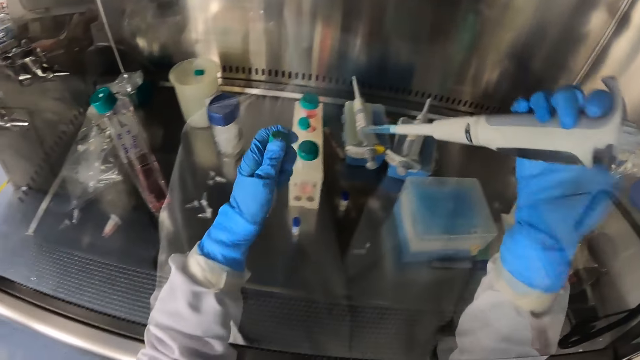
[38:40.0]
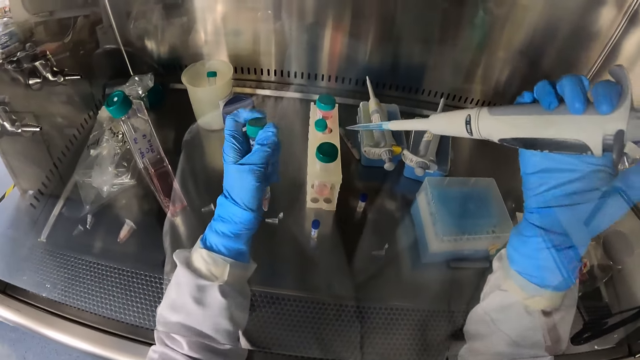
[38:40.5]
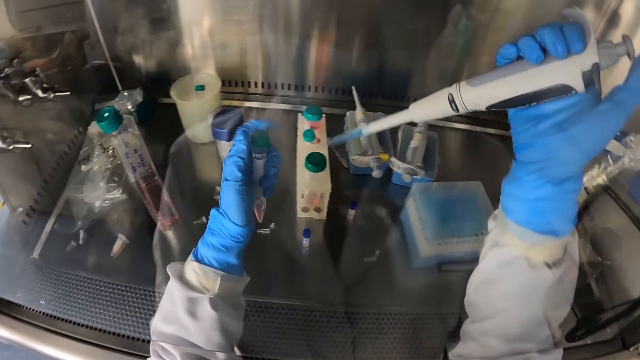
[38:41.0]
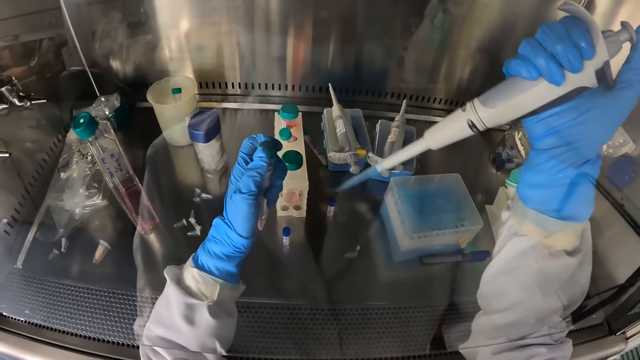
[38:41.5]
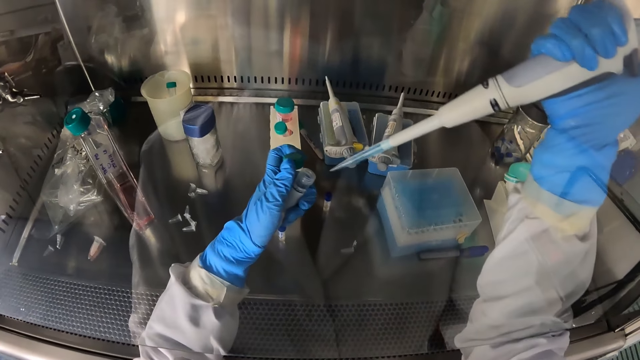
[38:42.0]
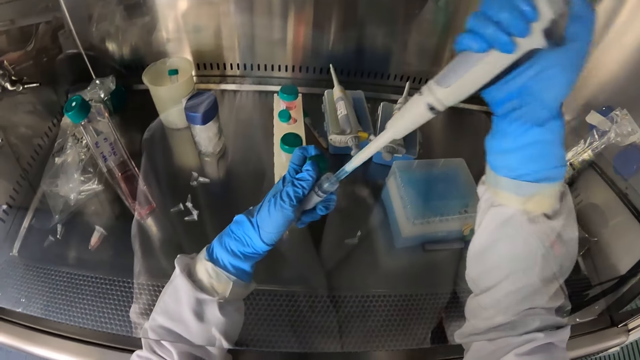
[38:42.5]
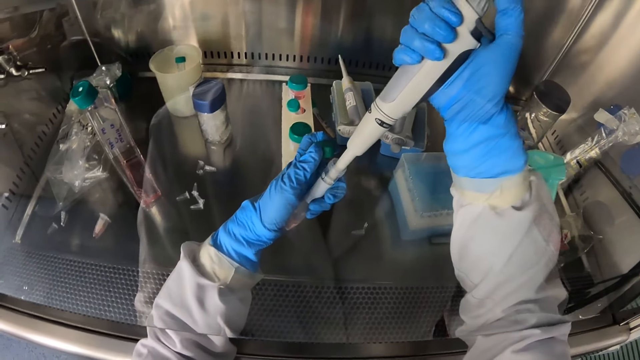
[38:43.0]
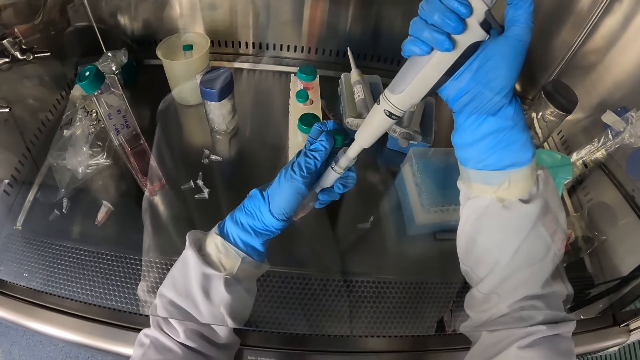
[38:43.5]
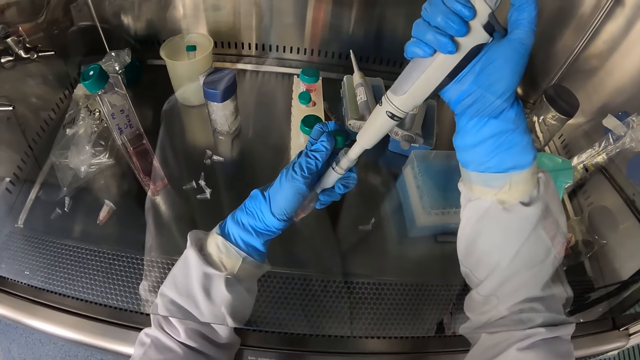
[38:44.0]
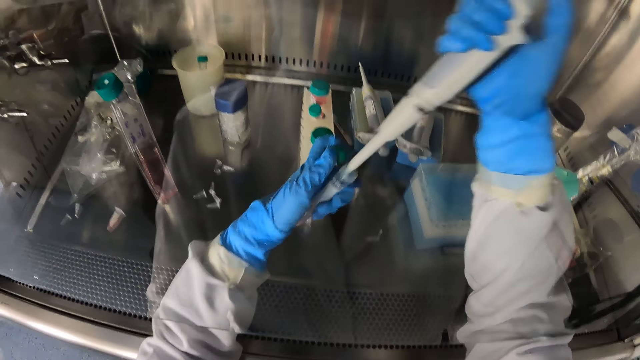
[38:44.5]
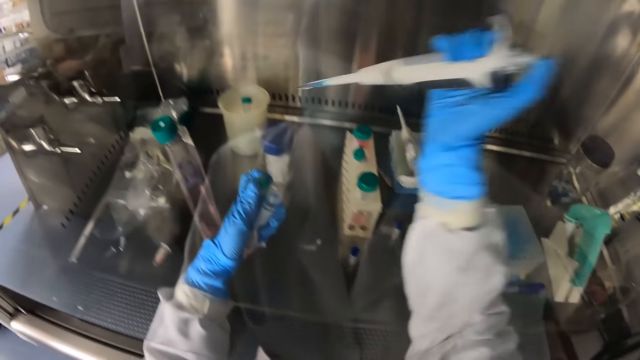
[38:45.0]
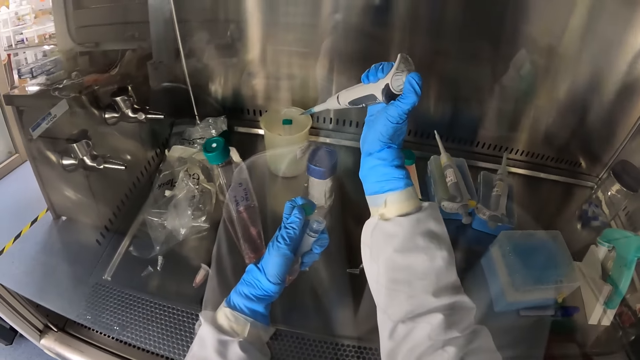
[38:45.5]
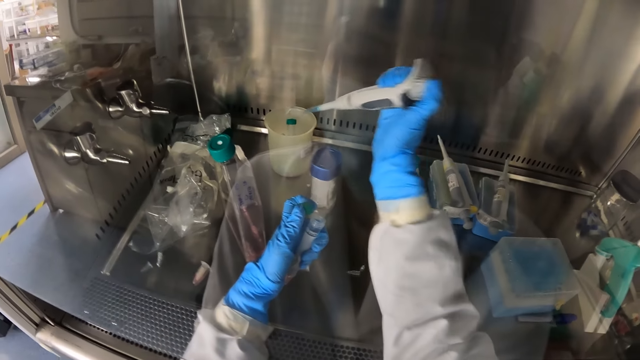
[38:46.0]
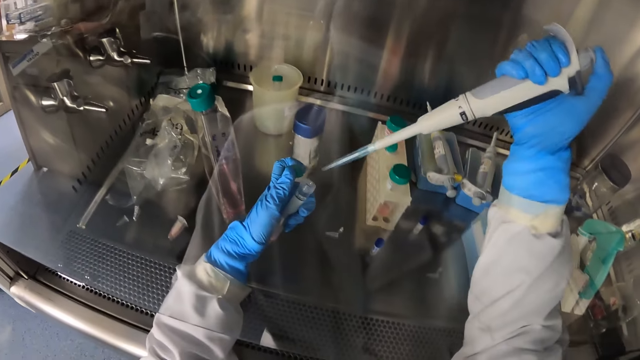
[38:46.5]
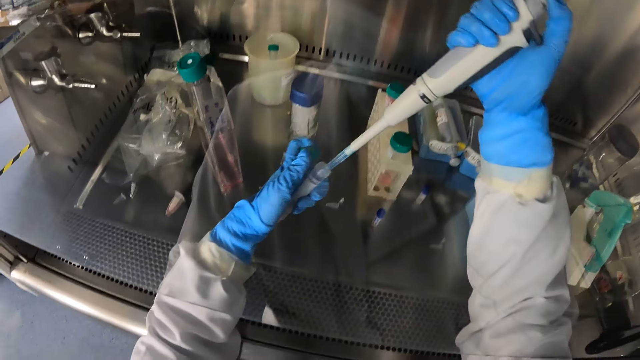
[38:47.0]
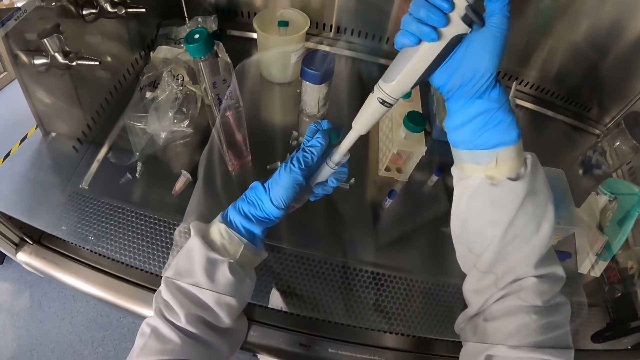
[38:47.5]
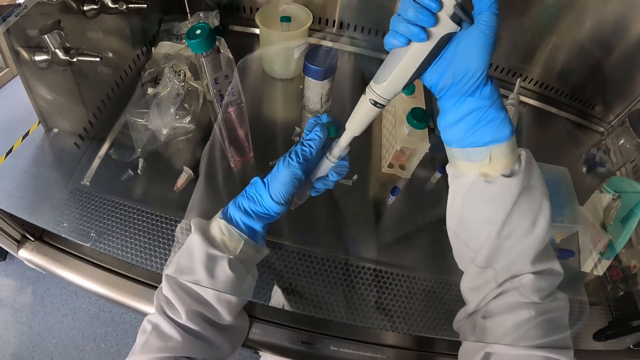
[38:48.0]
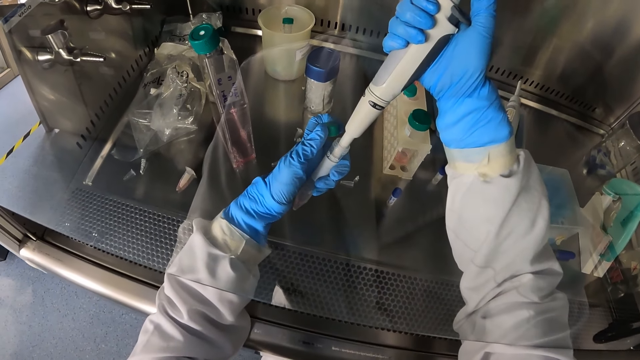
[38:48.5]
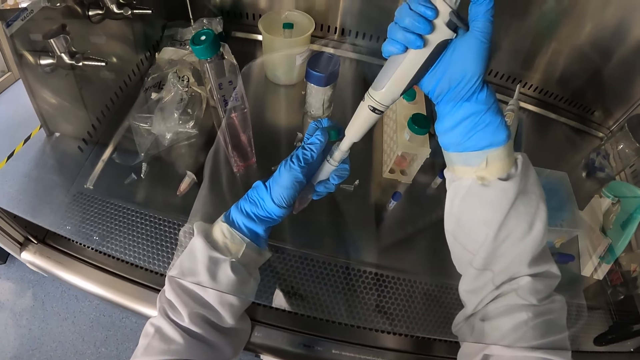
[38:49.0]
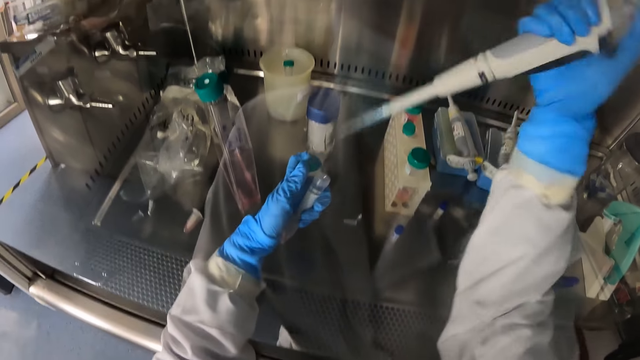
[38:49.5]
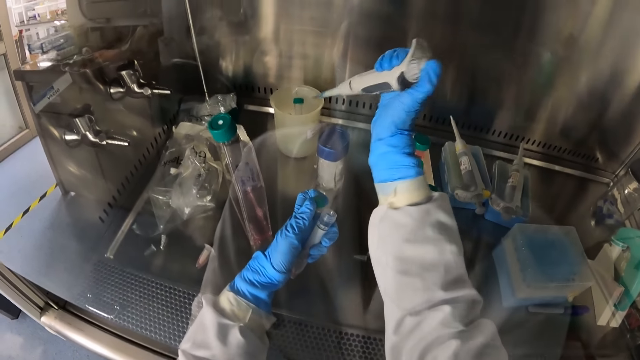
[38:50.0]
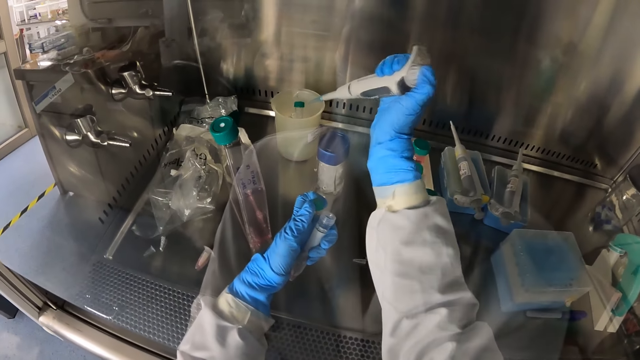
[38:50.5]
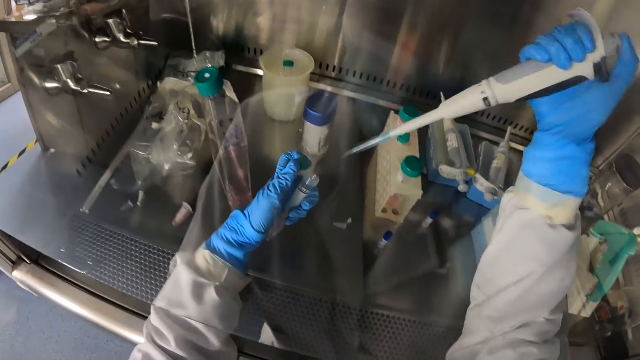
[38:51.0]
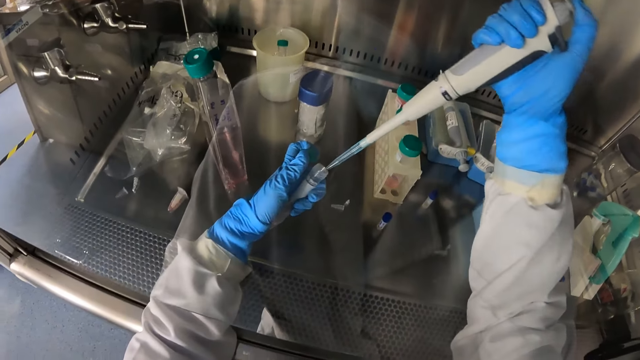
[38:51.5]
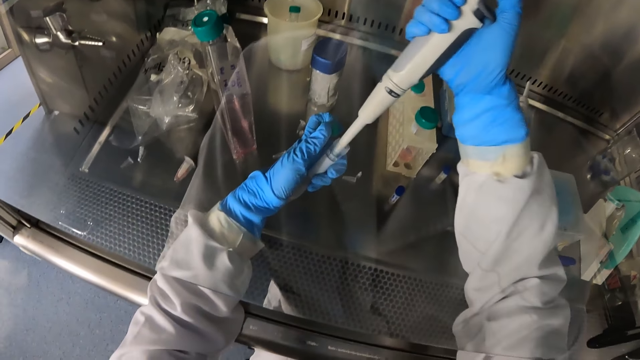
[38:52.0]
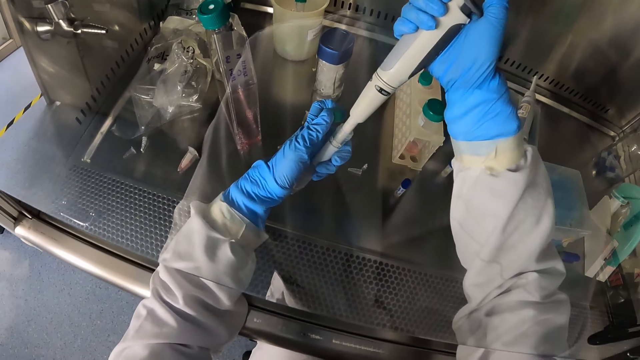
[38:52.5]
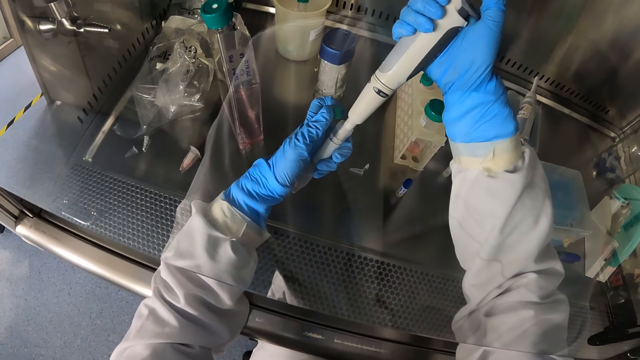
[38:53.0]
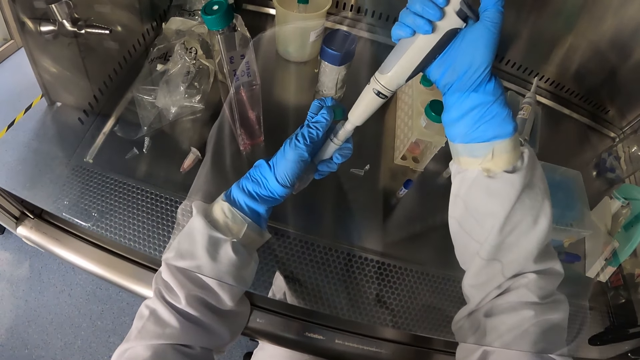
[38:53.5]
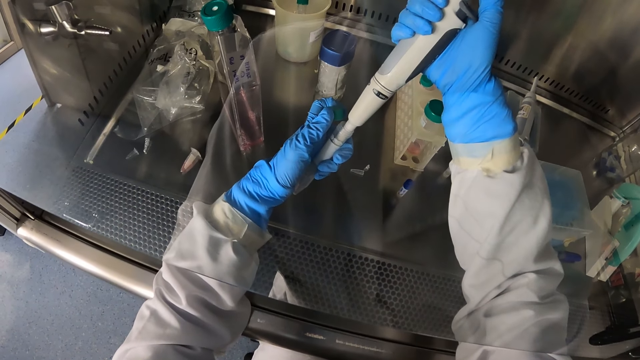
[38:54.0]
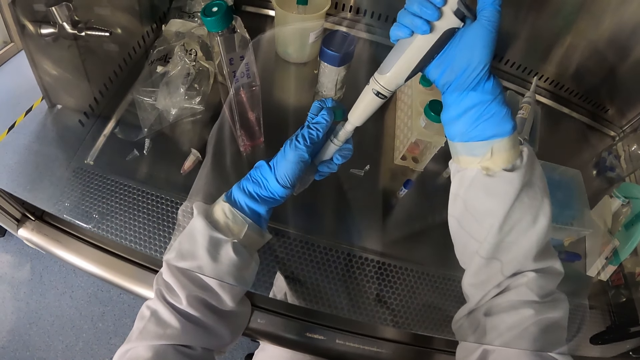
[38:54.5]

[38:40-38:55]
The camera wearer opens the conical tube with her left hand. She takes the fluid into the micro pipette from the conical tube in her left hand. She squirts some fluid from the micro pipette into the beaker. She takes the fluid into the micro pipette from the conical tube in her left hand. She squirts some fluid from the micro pipette into the beaker. She takes the fluid into the micro pipette from the conical tube in her left hand.

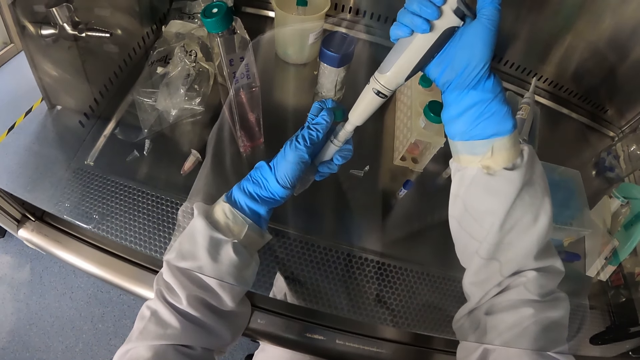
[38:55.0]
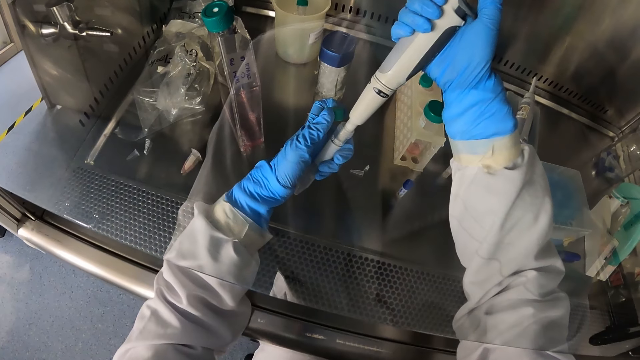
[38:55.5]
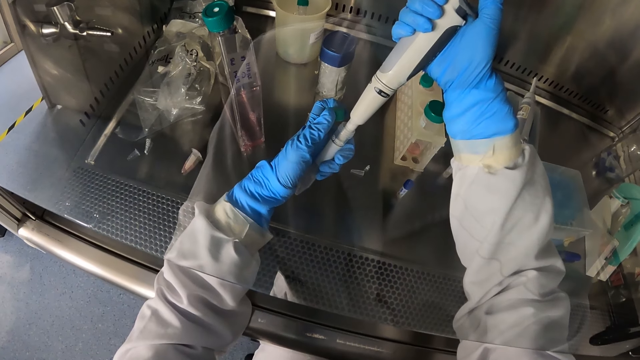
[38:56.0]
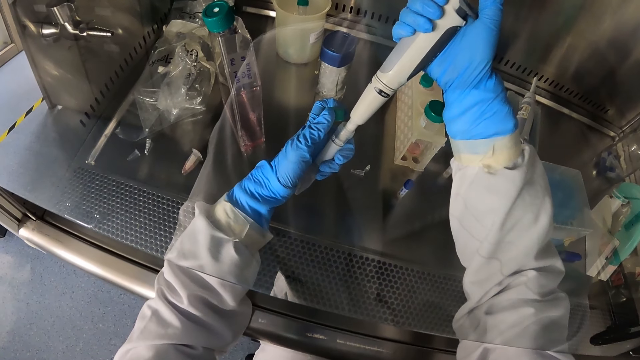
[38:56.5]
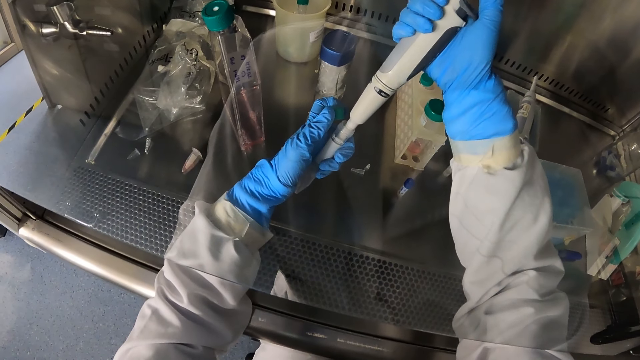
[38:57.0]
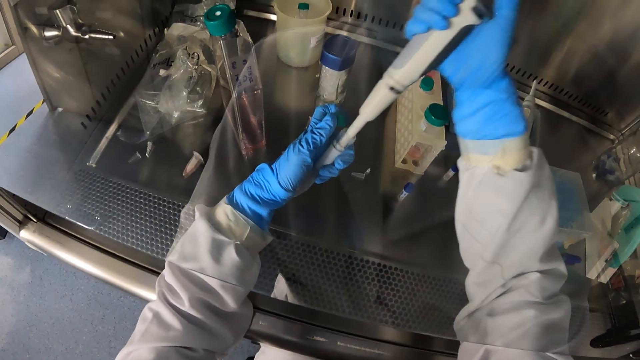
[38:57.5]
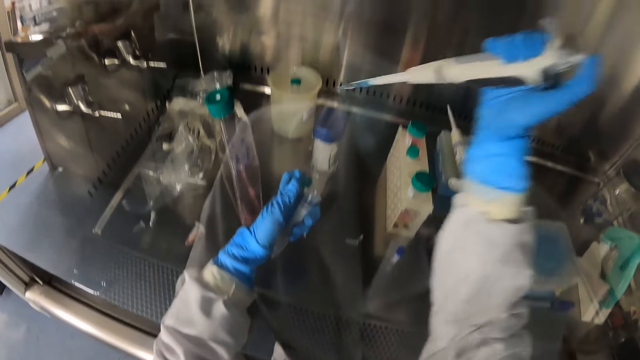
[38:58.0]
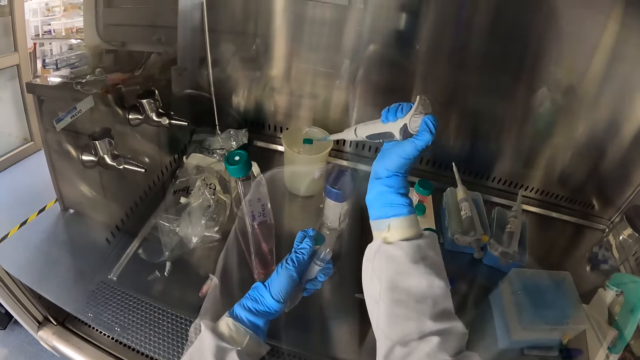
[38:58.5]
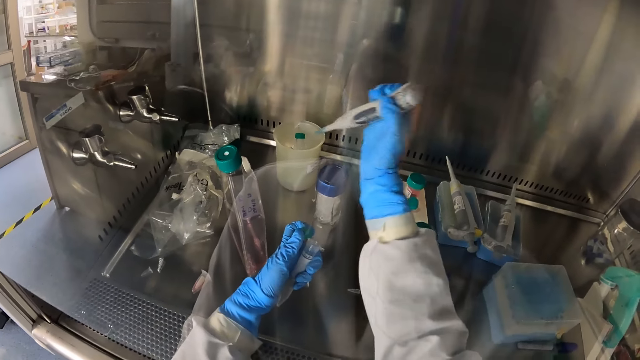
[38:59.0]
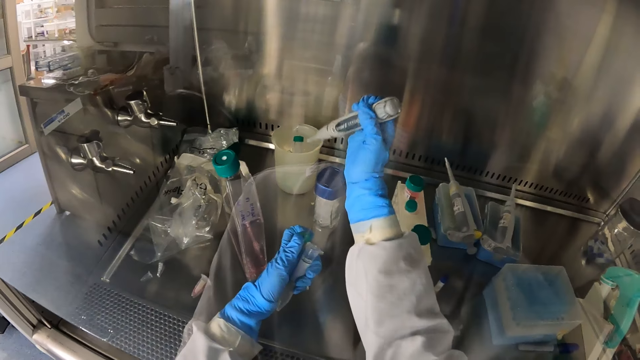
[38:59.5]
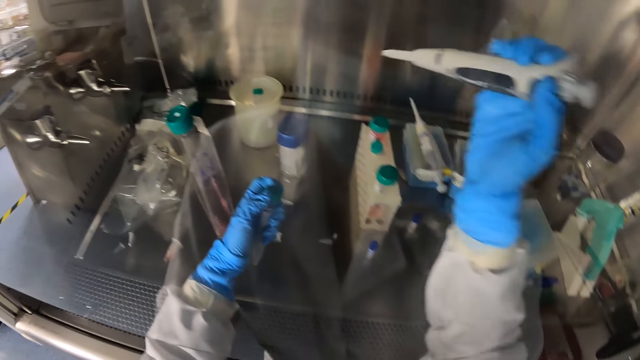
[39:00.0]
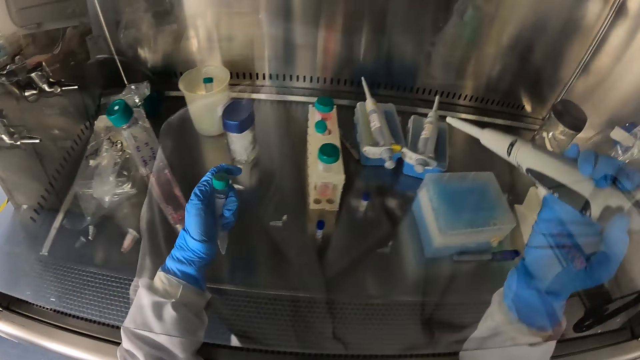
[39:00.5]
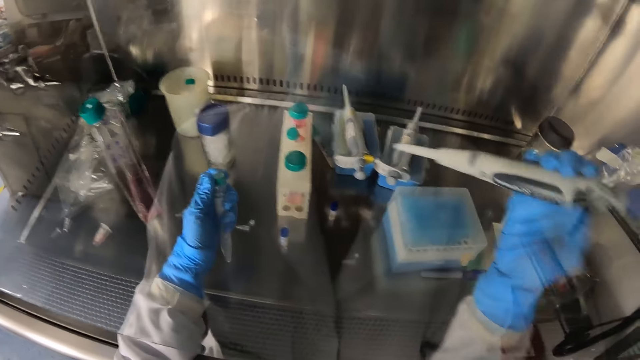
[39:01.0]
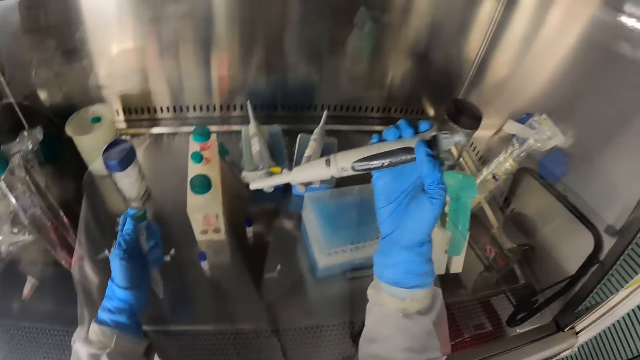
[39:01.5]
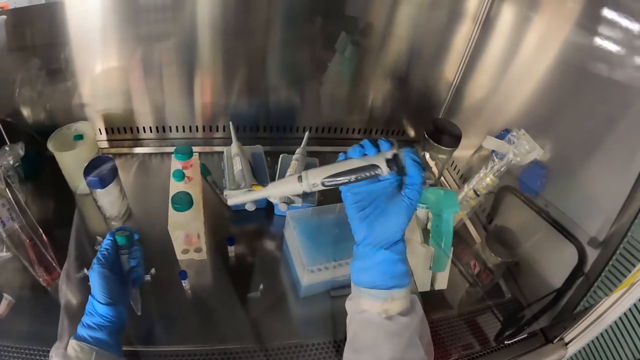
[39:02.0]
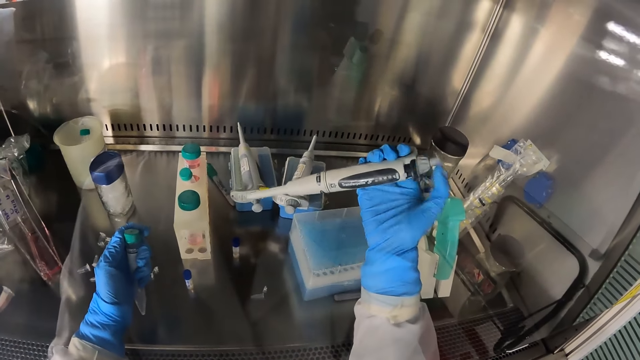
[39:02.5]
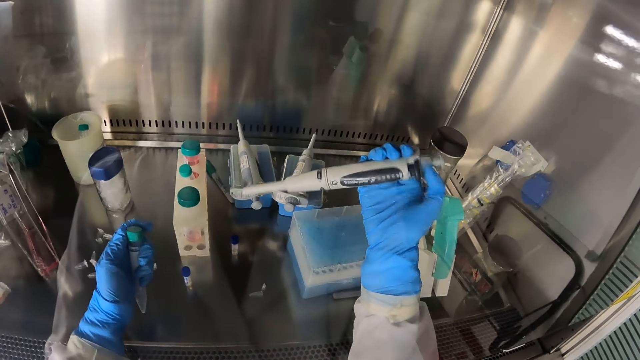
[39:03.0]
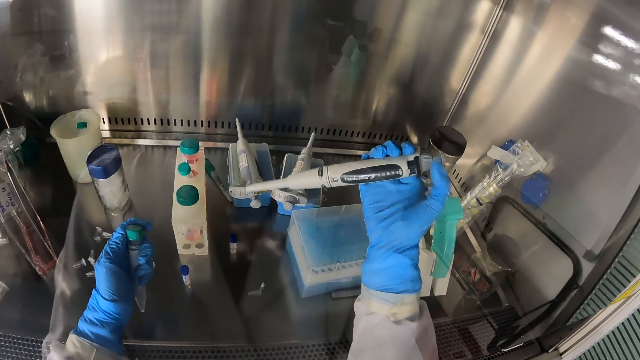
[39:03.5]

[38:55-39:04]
The camera wearer squirts some fluid from the micro pipette into the beaker. She closes the conical tube with her left hand. She adjusts the micro pipette in her right hand. She turns the syringe knob.
